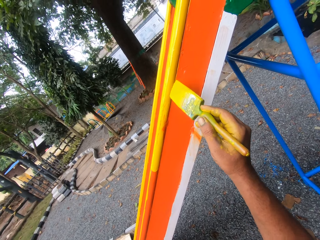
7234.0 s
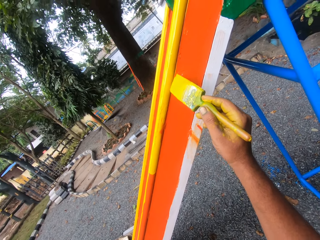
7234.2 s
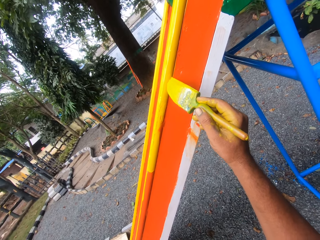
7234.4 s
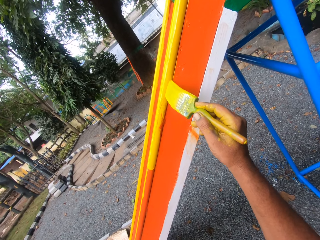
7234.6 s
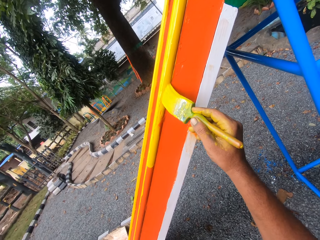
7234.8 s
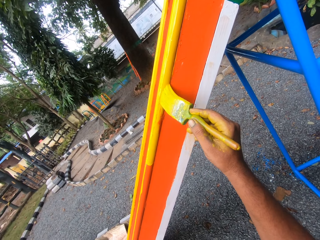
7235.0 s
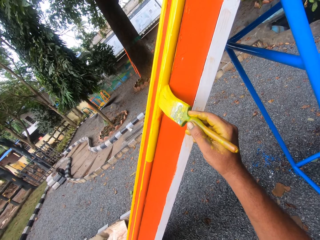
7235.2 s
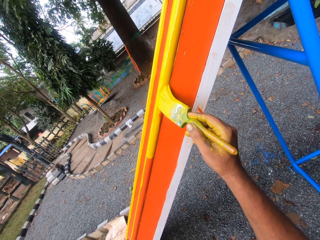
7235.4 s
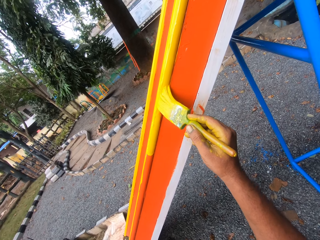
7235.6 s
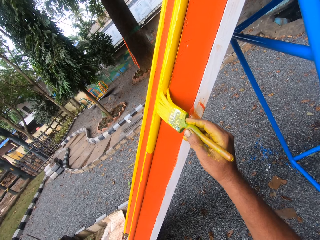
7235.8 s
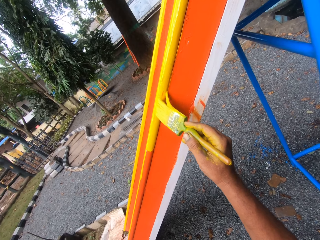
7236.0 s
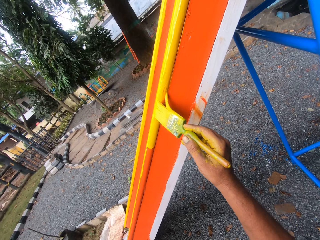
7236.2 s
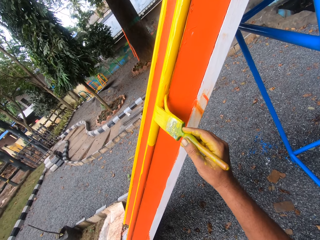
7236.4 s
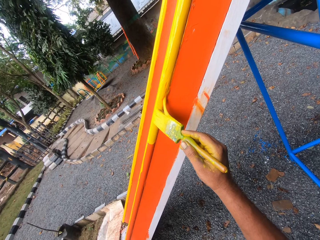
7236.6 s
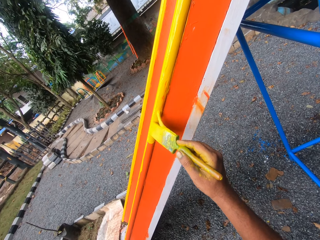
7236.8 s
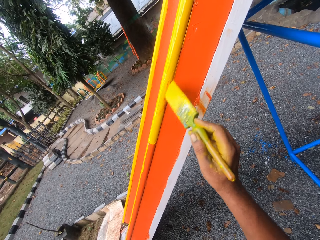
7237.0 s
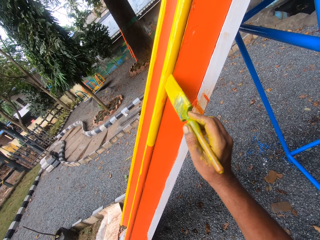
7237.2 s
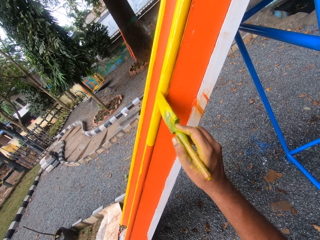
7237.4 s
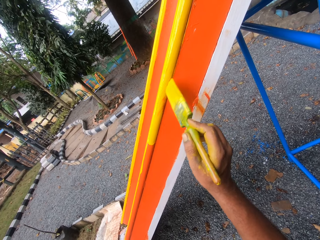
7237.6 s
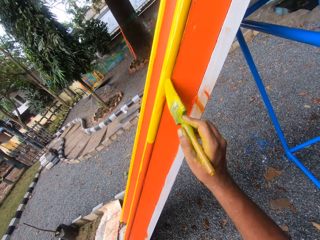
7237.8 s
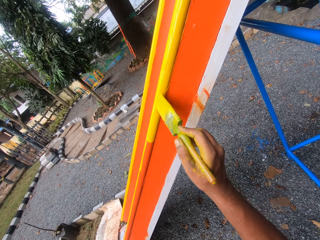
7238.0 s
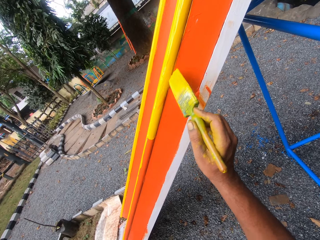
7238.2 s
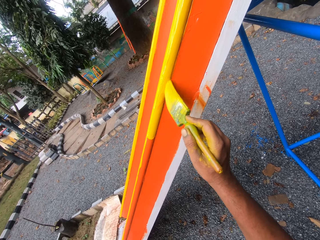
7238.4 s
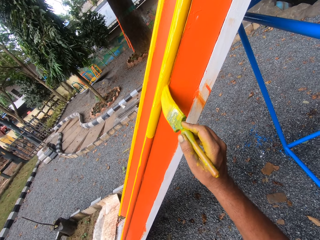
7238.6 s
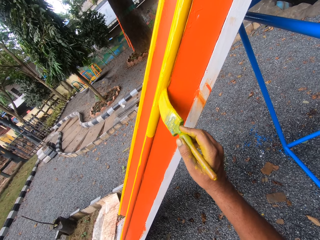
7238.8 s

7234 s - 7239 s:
The camera wearer paints the swing.

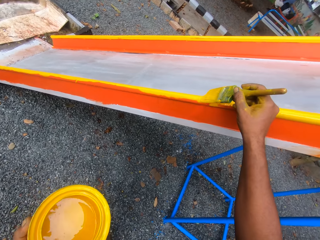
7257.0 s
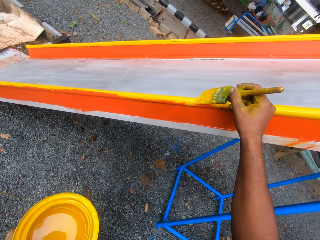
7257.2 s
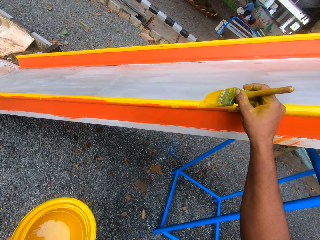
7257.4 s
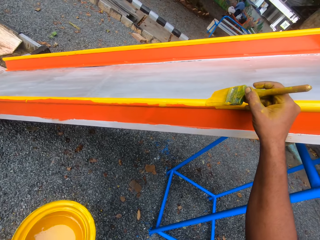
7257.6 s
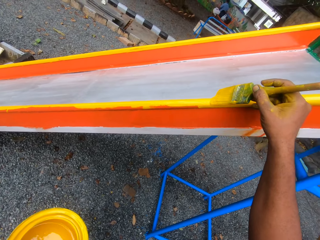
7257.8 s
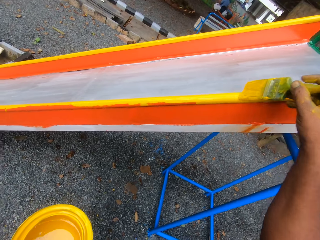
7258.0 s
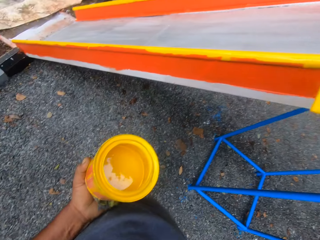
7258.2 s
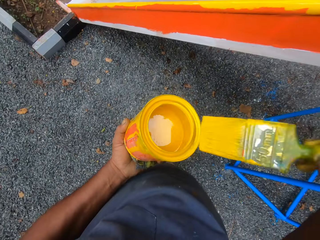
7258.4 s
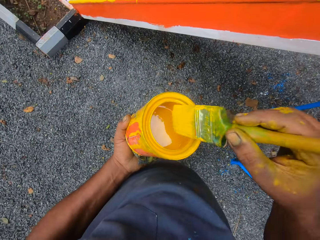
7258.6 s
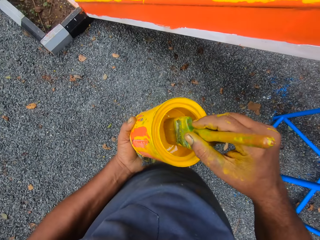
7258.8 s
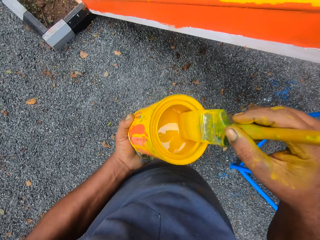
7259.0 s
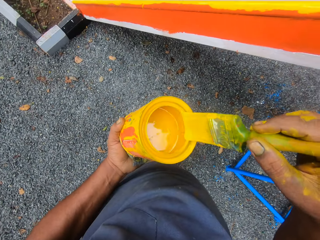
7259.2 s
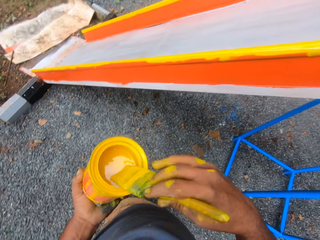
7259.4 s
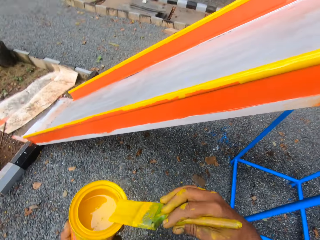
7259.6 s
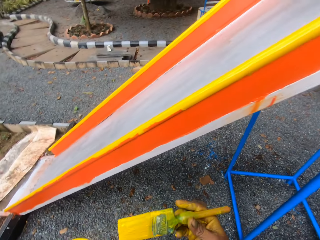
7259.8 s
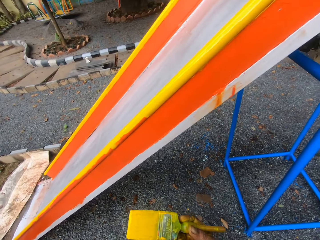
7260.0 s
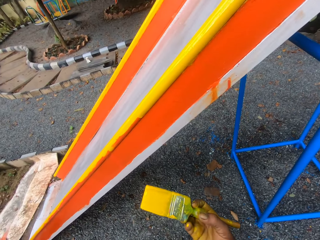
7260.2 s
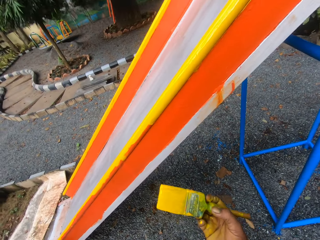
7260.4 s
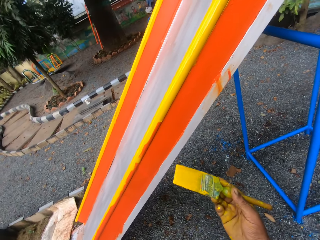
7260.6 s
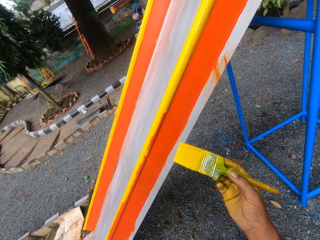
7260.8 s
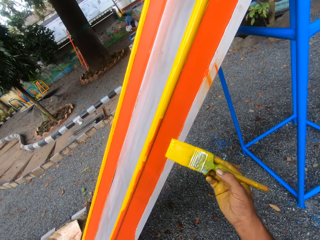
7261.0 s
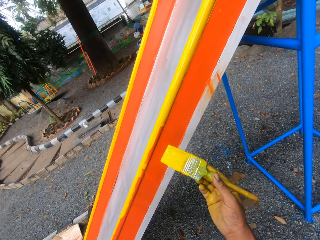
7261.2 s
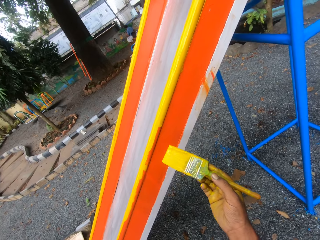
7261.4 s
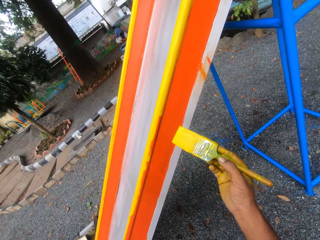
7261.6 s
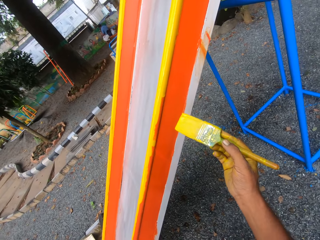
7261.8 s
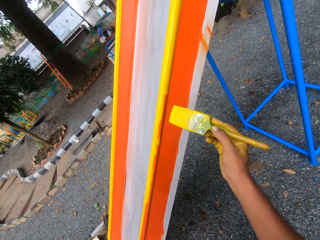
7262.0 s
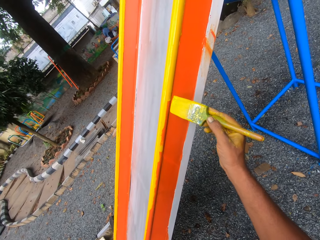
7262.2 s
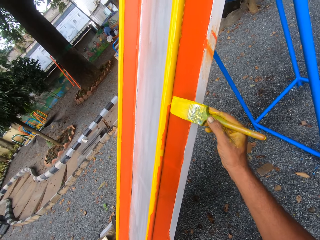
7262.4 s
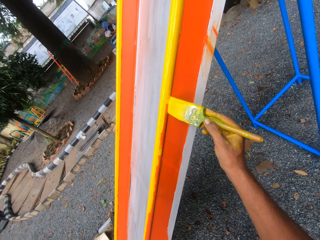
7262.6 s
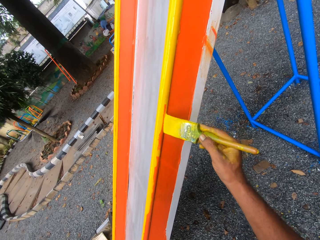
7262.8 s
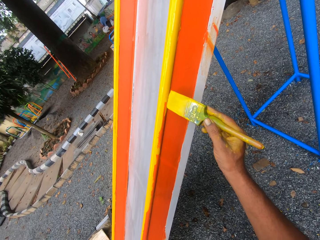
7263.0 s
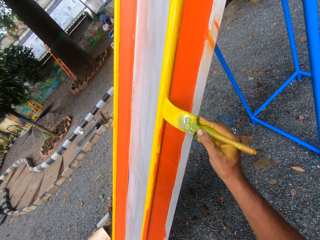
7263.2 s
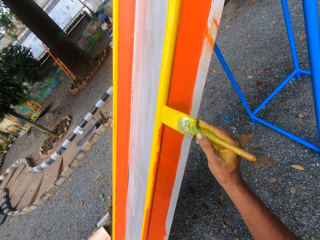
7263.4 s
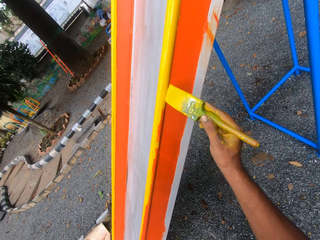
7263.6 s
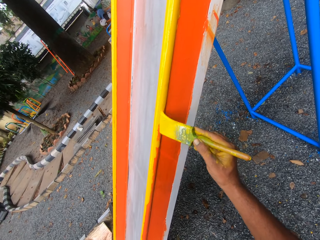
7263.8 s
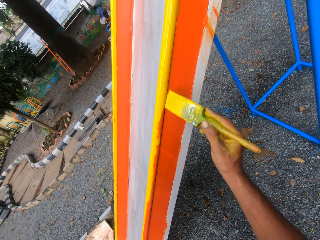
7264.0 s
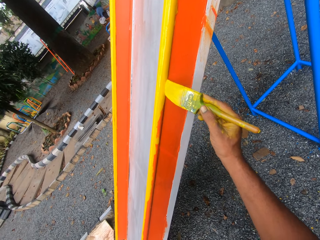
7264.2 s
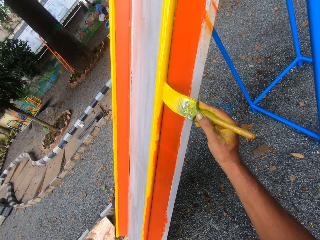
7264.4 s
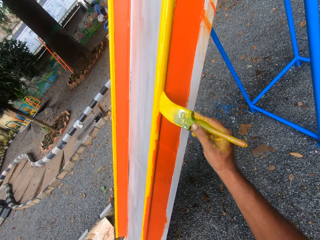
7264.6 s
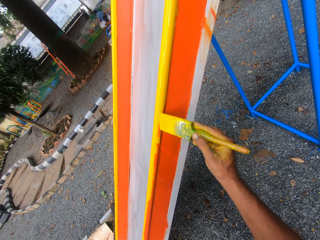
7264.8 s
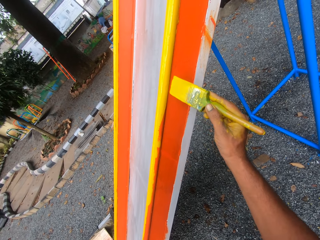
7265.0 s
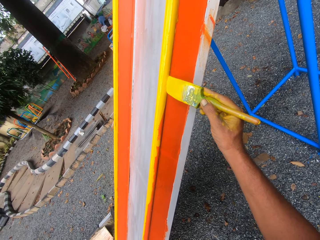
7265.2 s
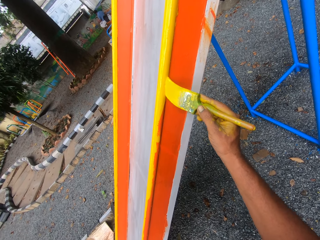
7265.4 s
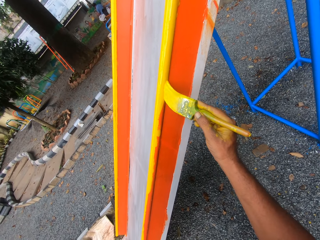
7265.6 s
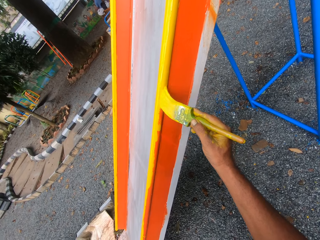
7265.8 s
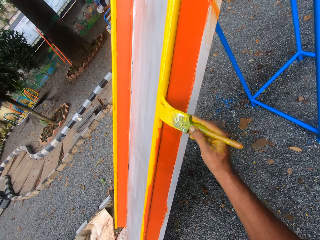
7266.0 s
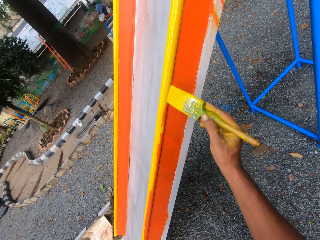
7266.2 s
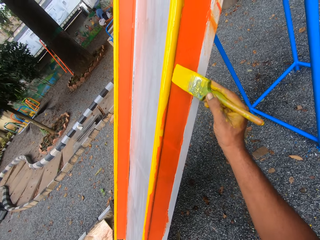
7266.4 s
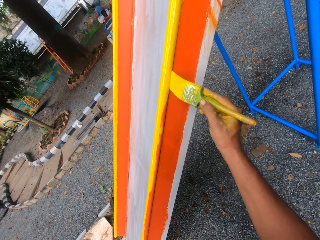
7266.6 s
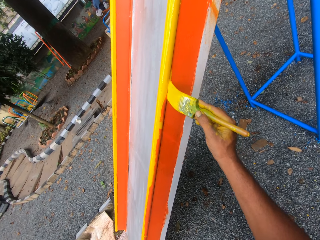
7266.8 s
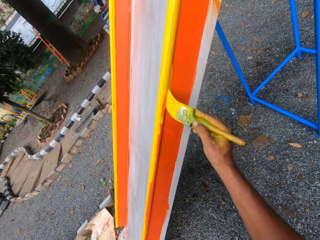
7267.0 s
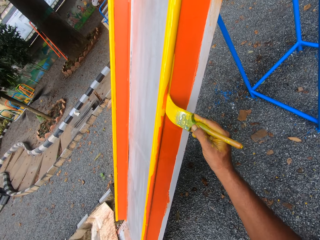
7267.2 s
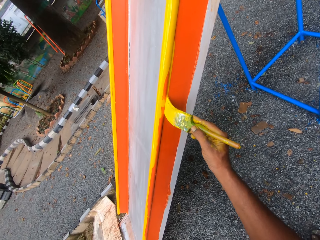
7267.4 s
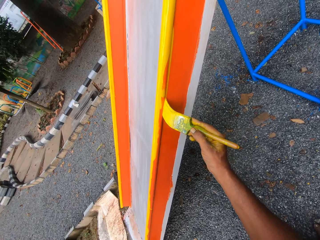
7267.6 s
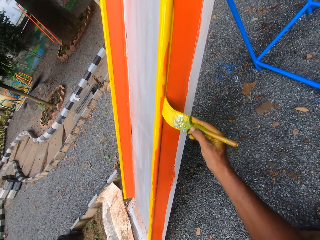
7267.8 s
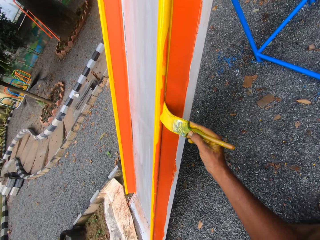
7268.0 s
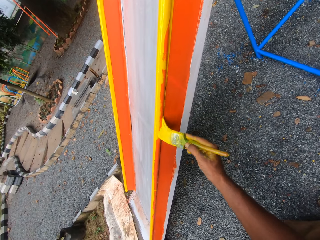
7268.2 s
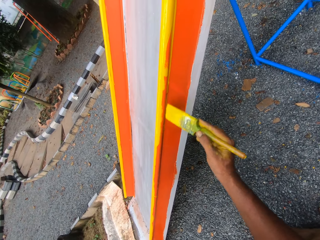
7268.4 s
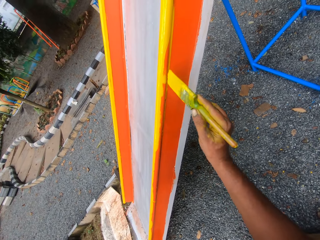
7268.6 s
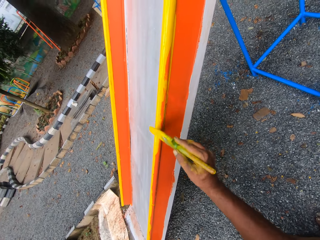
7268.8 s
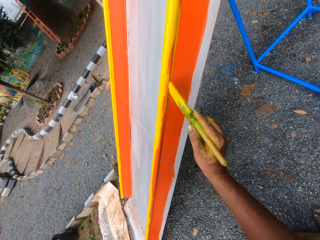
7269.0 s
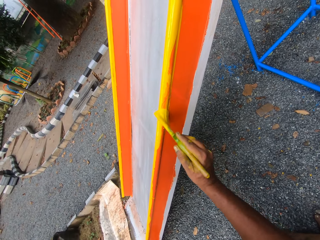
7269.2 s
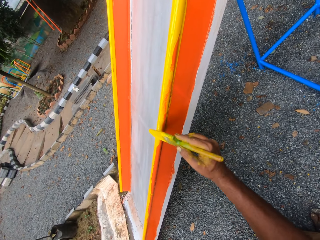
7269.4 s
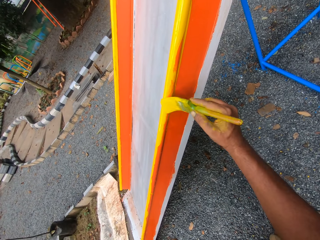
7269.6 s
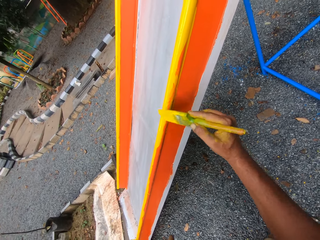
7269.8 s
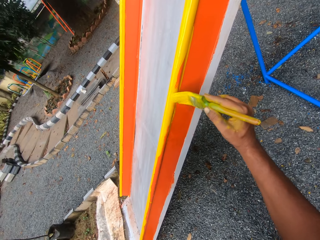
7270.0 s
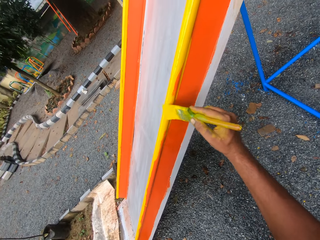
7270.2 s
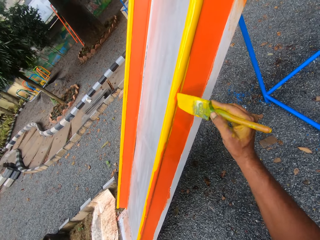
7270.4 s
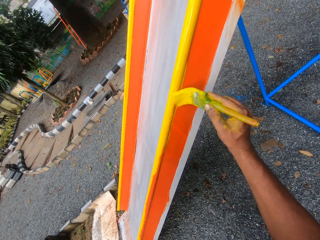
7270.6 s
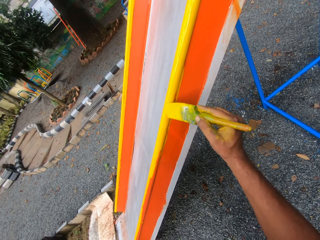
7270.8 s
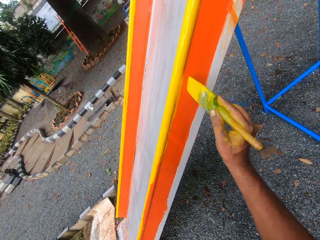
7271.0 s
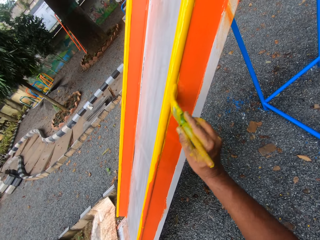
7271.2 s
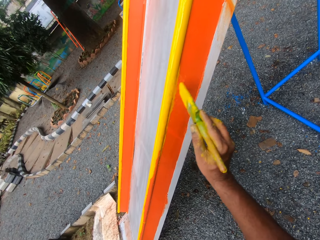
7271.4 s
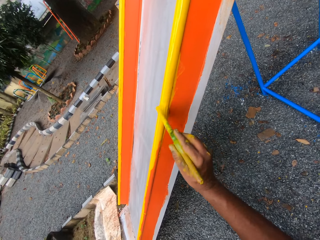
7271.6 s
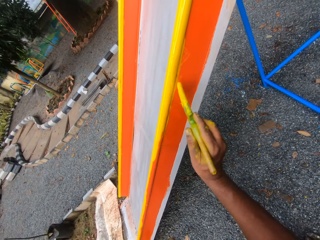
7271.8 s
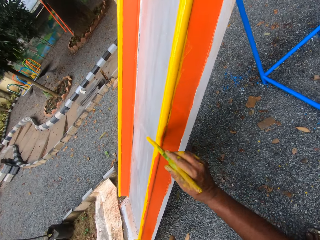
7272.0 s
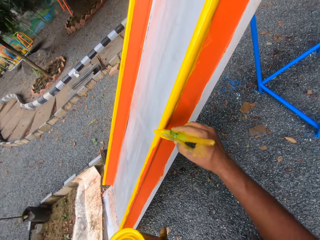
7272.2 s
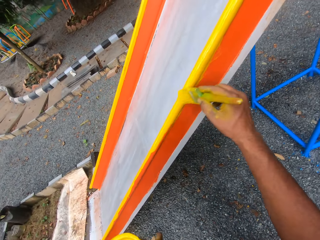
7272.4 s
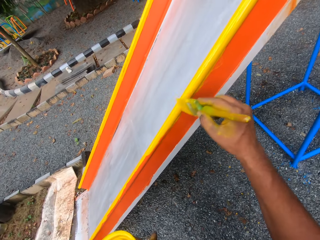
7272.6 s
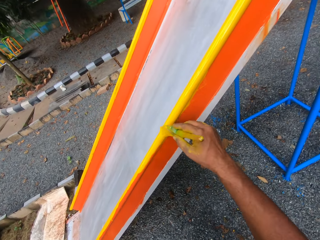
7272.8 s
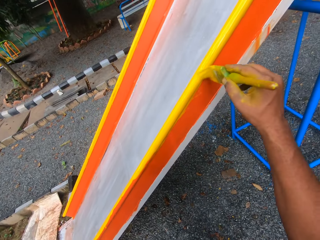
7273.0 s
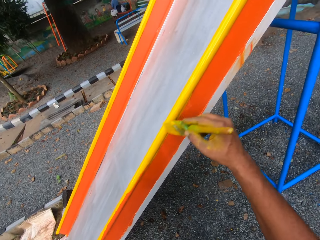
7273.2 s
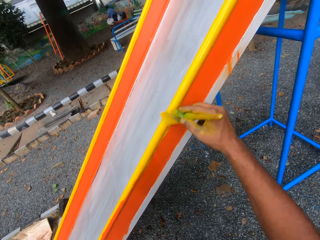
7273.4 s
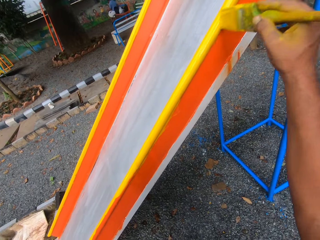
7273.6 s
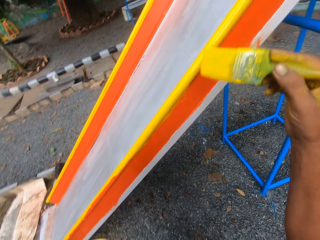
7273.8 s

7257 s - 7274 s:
The camera wearer dips the brush into the paint container. They paint the swing with the paint brush.
